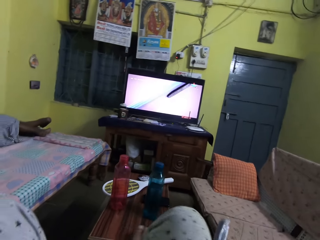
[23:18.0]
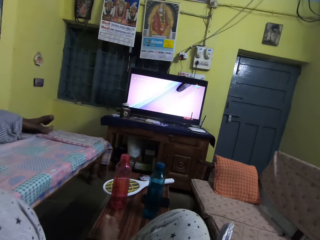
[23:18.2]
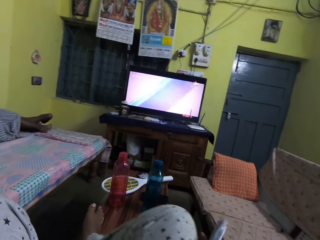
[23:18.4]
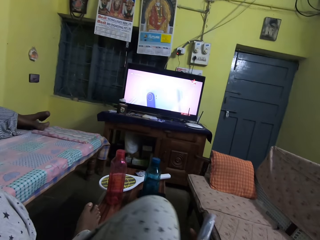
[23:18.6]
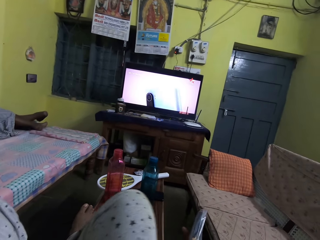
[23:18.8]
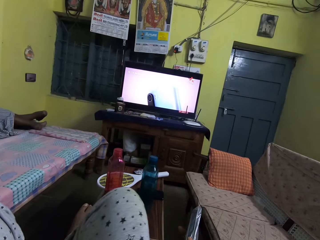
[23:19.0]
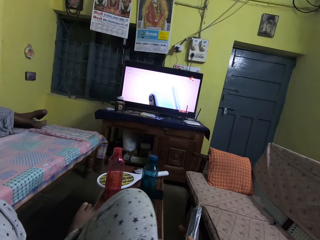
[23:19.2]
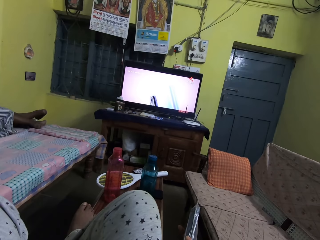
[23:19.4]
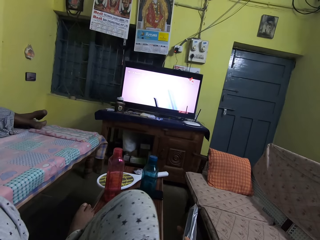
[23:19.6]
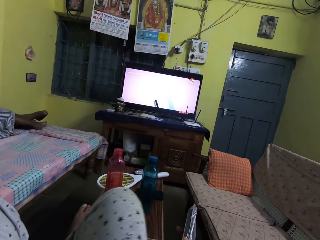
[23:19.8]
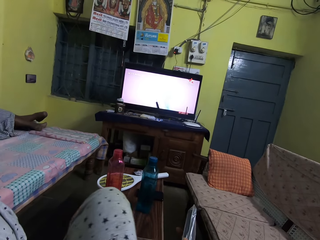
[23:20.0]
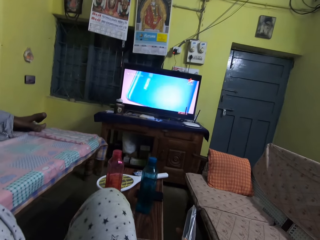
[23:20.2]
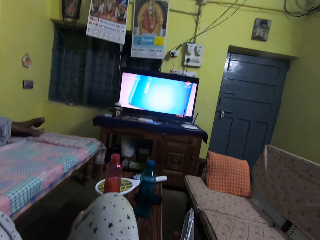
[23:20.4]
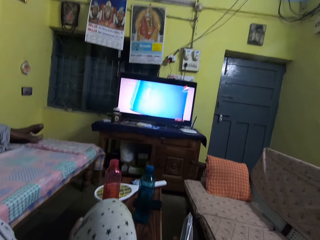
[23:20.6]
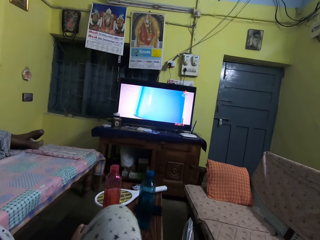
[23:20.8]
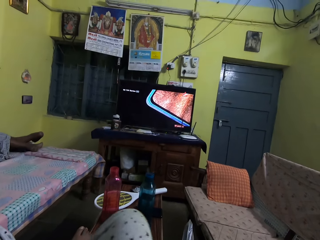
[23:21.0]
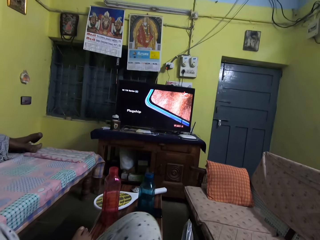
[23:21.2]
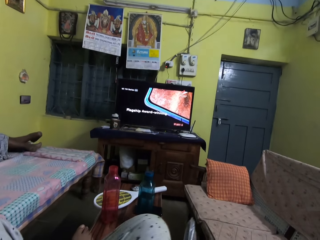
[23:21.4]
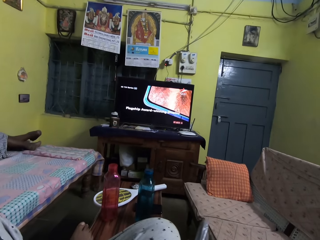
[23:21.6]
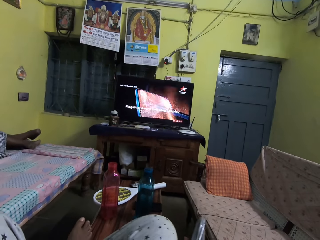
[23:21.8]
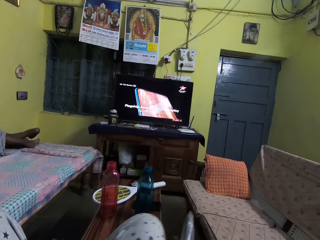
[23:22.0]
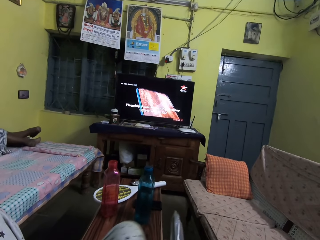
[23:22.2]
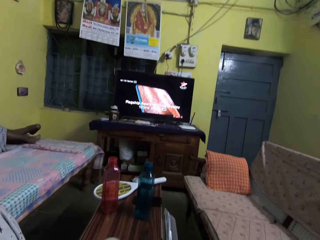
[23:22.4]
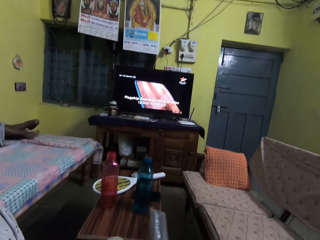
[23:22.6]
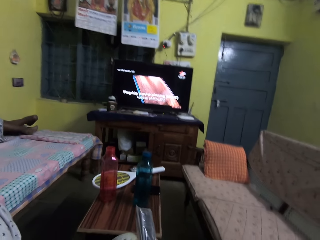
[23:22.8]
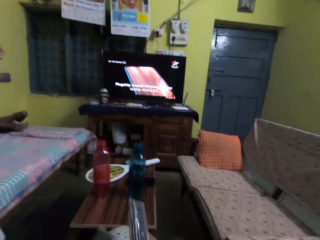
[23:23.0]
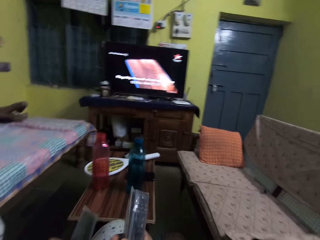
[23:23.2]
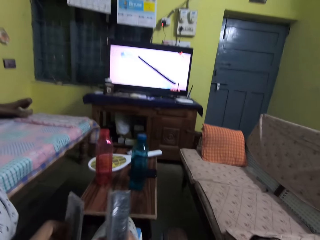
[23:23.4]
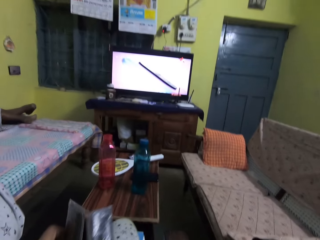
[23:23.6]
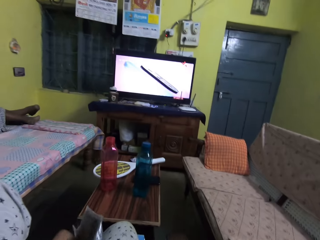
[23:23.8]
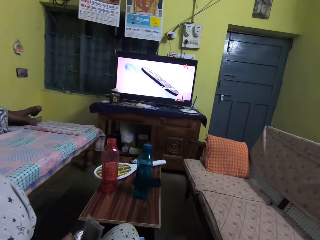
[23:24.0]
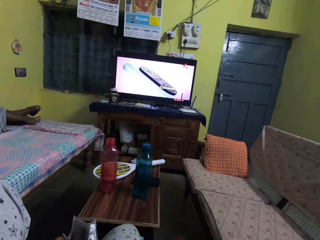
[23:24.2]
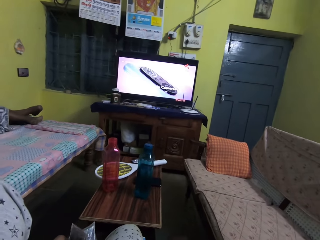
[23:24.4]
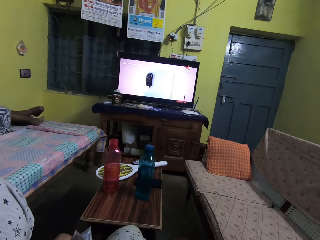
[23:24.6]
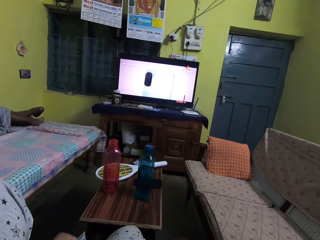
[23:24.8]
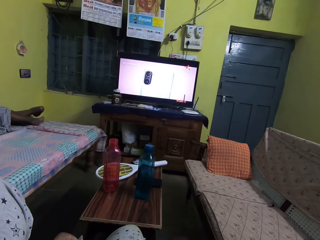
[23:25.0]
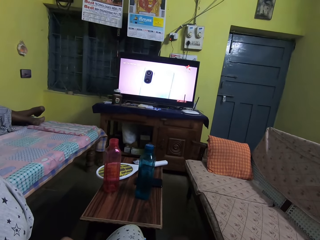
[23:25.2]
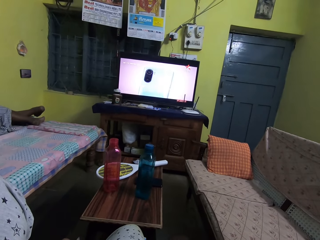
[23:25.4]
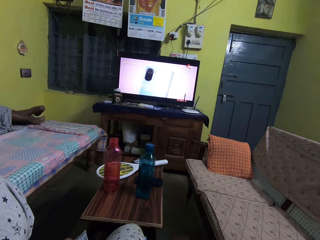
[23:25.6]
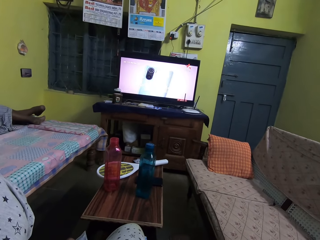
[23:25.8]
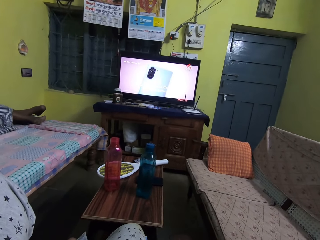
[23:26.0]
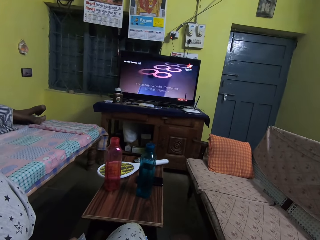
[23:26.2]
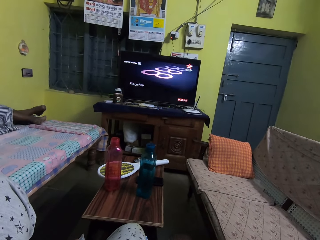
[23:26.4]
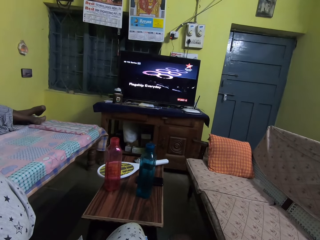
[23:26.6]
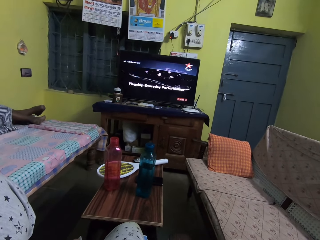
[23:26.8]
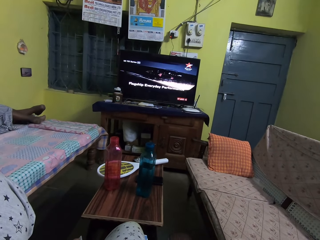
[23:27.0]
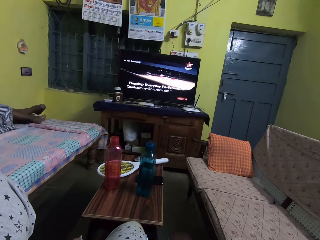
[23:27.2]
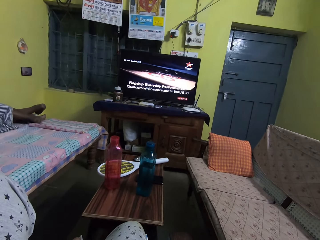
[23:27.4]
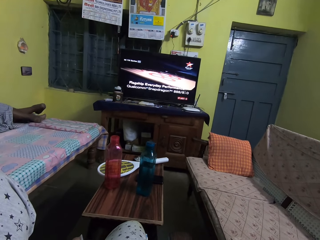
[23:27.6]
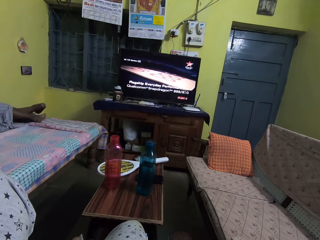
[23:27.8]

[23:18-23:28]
The camera wearer moves her right leg on a table. She shakes her right leg on the table. She drops her right leg on the floor. She removes the leg from the table. She holds a remote with her left hand.

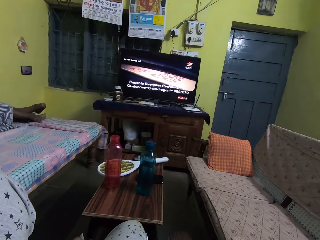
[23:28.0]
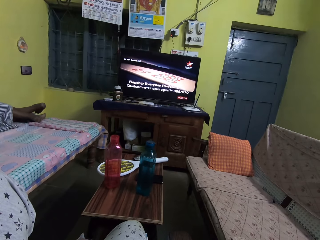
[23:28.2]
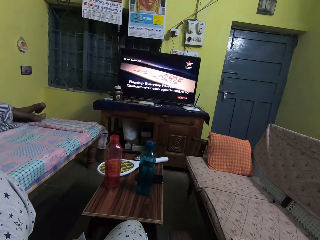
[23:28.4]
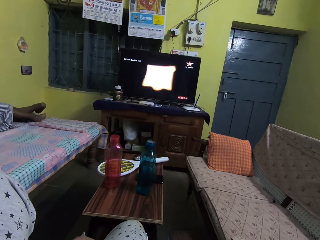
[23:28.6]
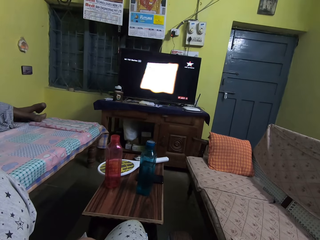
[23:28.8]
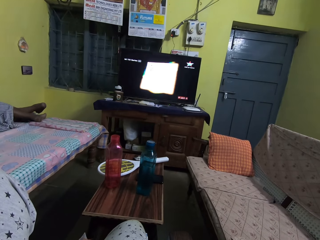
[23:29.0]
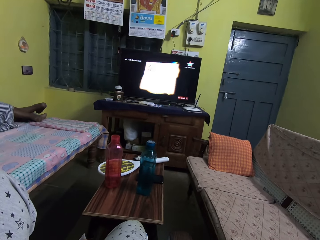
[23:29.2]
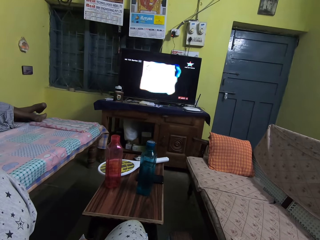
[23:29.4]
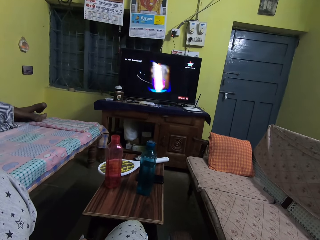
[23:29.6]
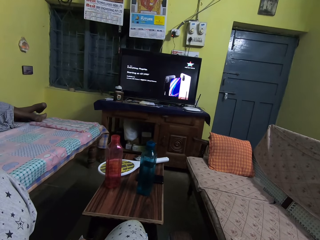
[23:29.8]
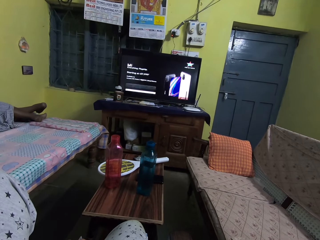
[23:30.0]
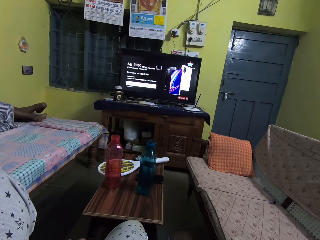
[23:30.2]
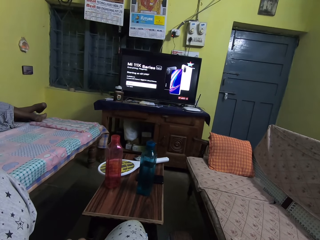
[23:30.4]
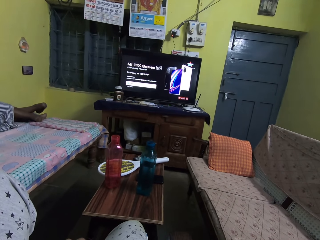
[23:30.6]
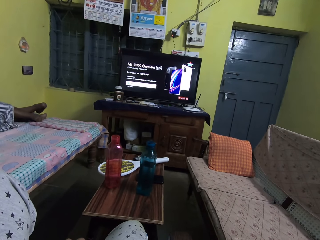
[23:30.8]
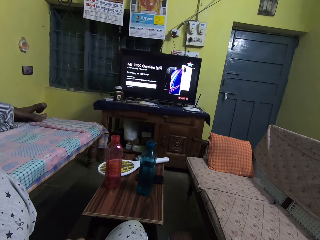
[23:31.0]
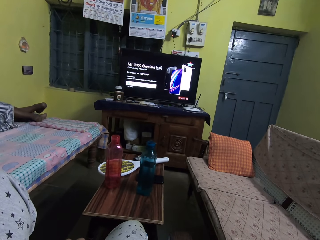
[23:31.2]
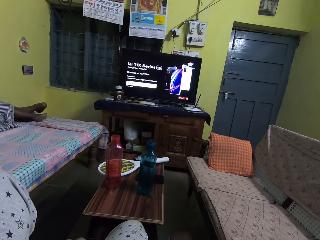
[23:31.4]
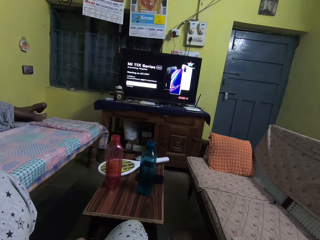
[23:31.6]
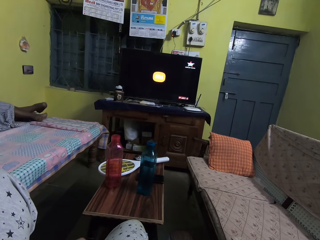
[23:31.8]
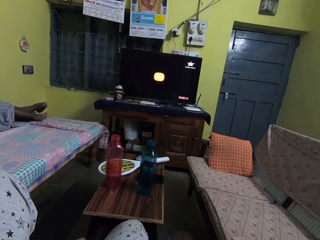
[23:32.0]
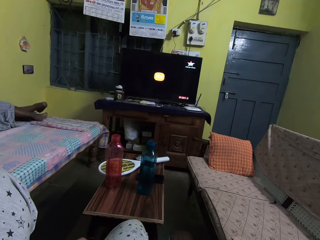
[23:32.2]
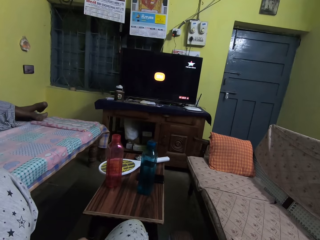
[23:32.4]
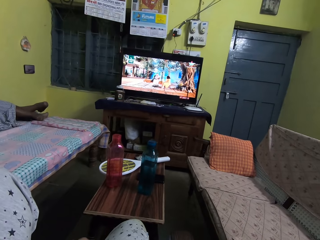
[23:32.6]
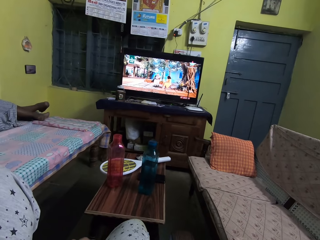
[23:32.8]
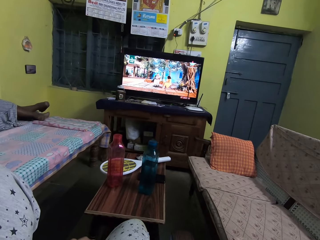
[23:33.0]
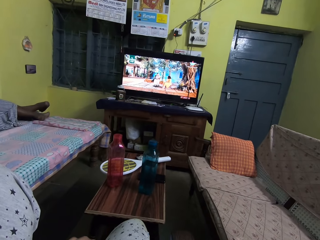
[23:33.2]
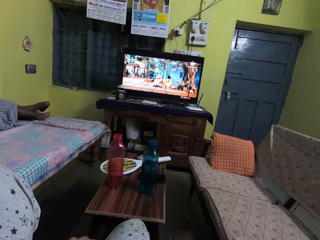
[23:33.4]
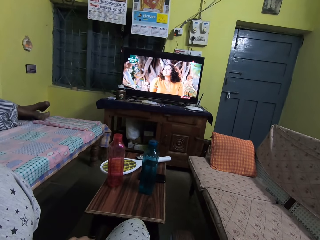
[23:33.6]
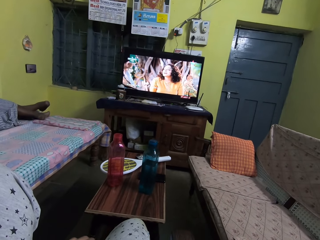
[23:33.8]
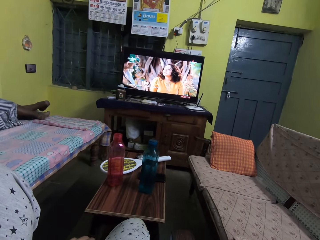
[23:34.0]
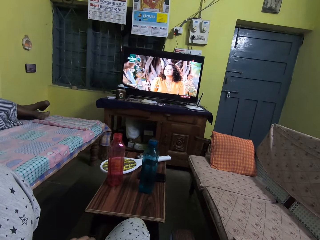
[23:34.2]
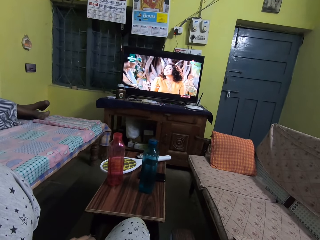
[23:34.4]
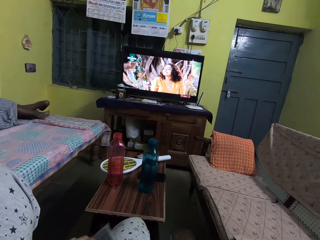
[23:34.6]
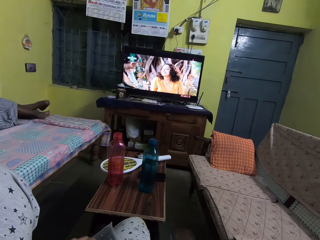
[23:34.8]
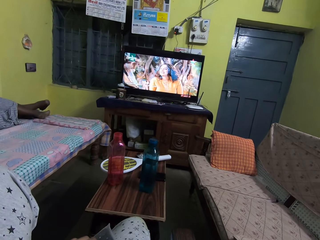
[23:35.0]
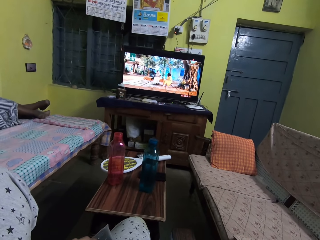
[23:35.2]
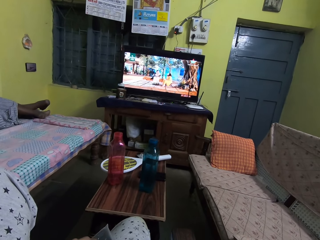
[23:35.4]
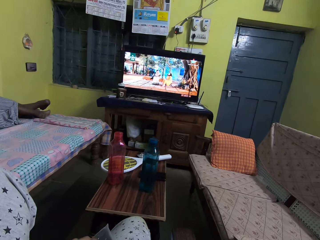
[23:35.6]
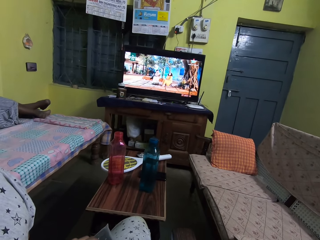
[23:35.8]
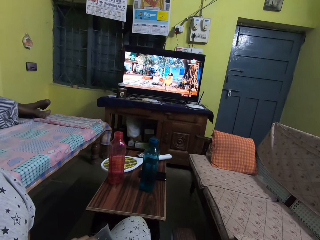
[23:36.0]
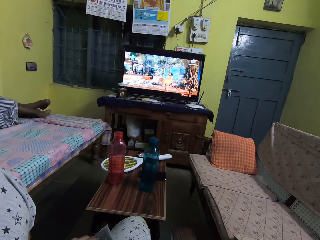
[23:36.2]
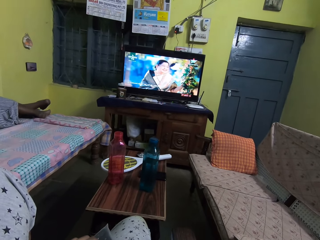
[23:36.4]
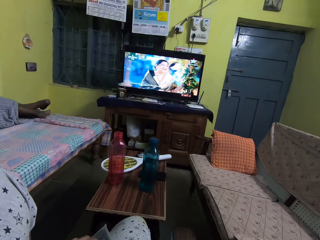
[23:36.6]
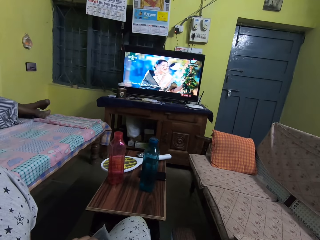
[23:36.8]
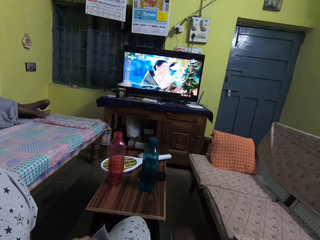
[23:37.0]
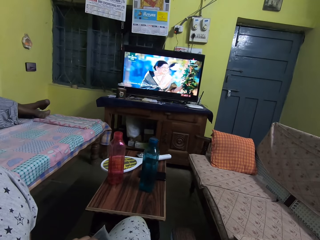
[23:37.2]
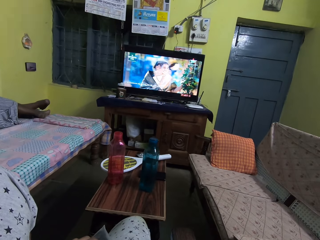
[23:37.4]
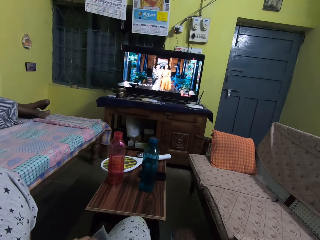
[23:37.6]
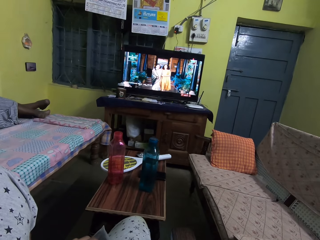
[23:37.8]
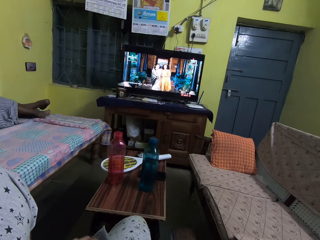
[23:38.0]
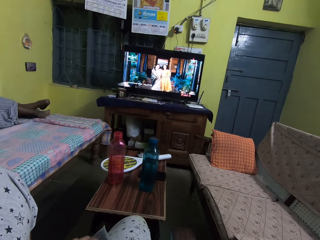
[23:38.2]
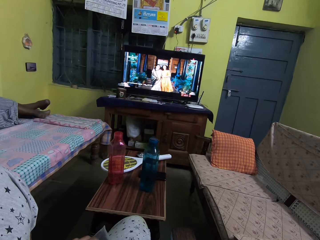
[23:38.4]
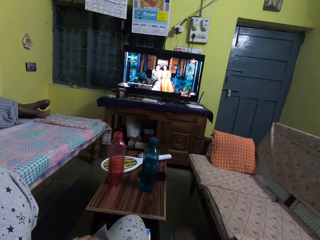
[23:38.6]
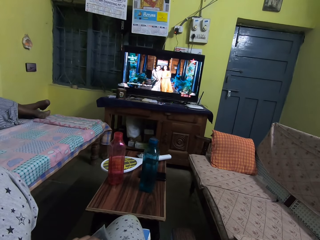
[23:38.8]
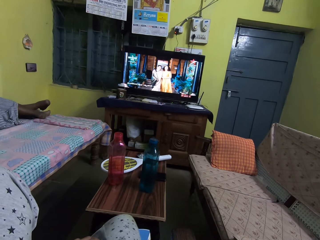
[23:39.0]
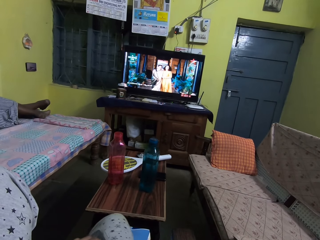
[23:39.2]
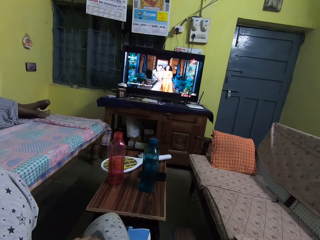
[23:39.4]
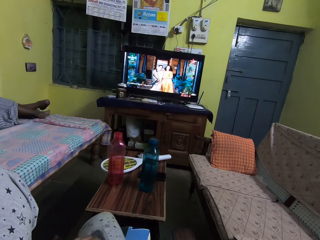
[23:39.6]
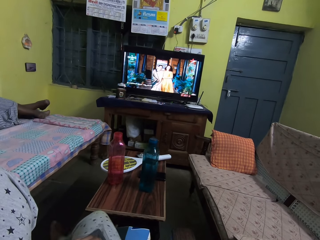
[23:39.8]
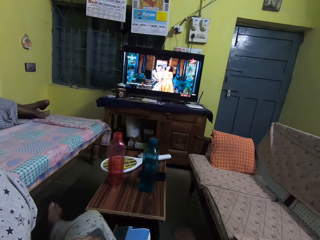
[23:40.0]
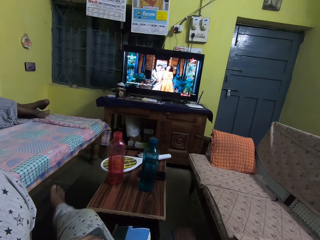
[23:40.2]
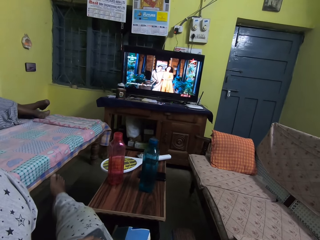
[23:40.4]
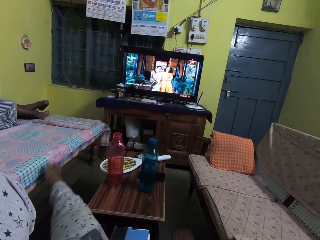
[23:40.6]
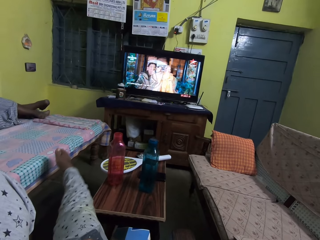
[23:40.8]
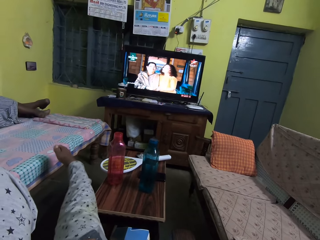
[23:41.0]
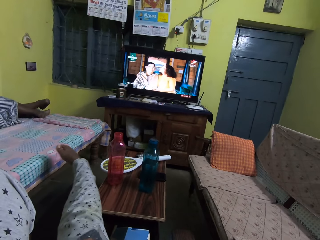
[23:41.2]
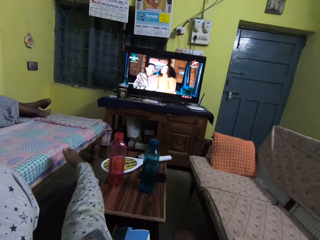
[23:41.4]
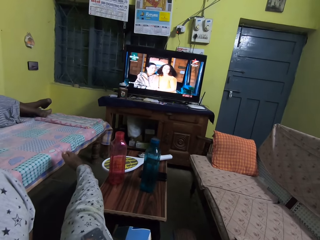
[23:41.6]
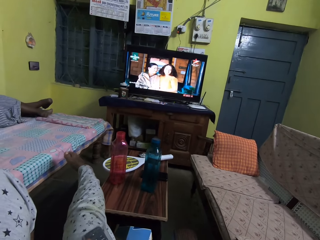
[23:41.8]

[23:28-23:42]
The man talks. The camera wearer places her right leg on the table.
